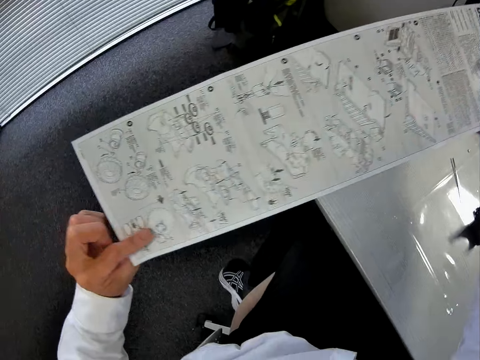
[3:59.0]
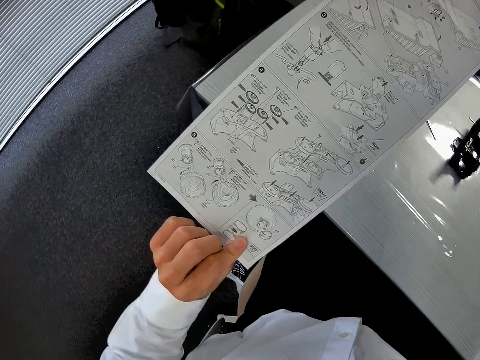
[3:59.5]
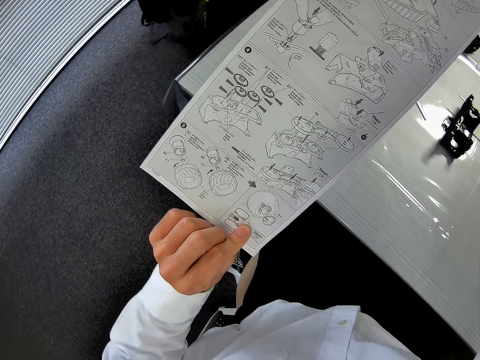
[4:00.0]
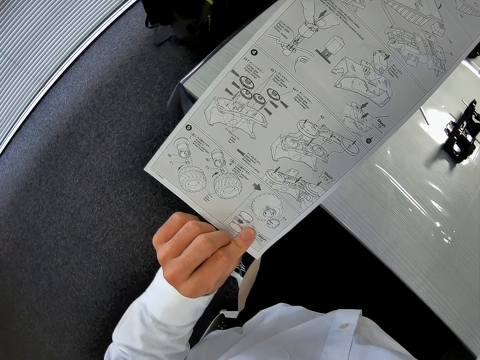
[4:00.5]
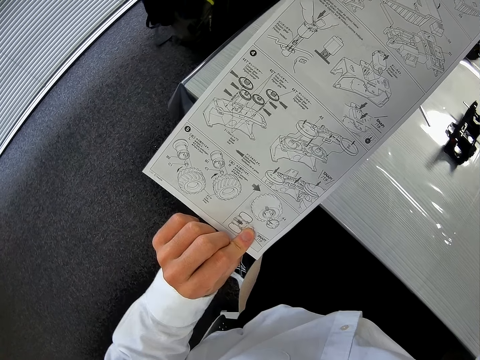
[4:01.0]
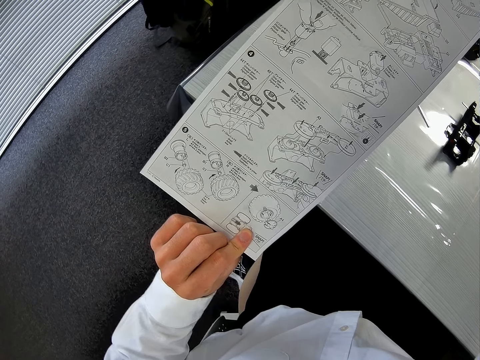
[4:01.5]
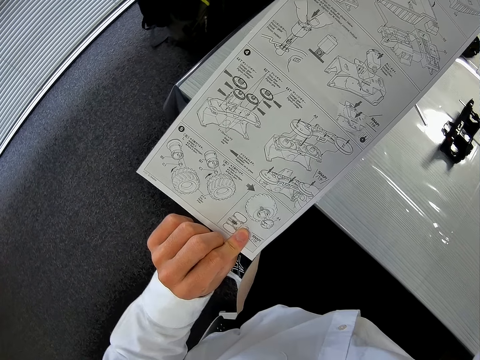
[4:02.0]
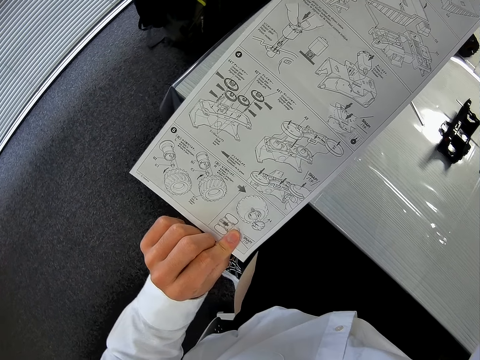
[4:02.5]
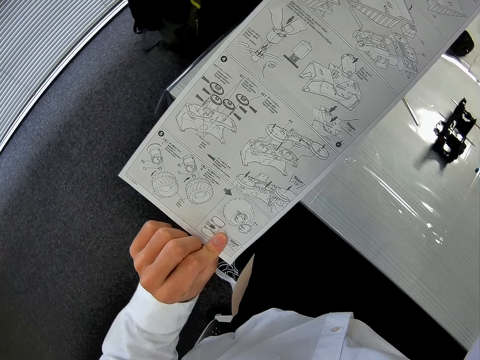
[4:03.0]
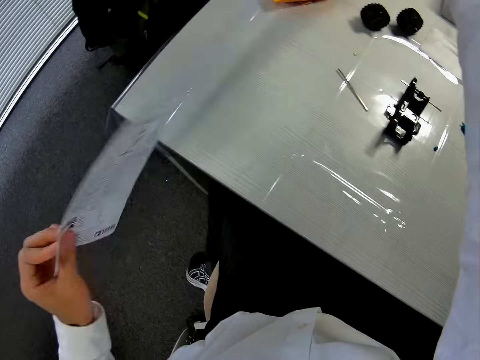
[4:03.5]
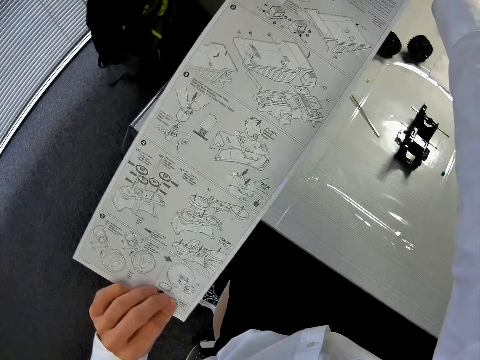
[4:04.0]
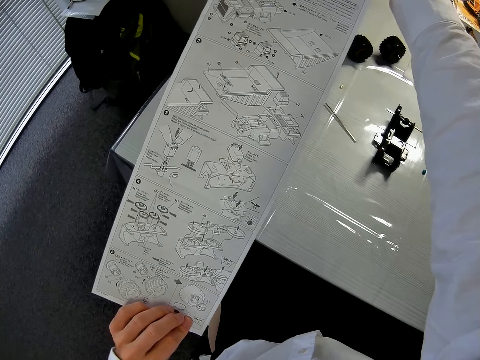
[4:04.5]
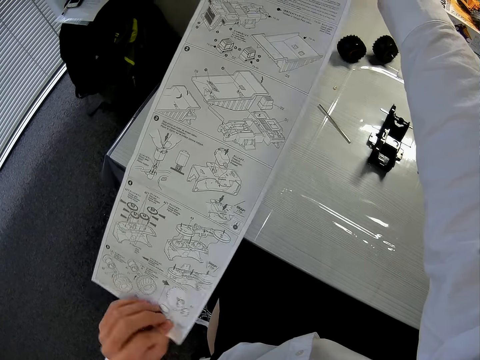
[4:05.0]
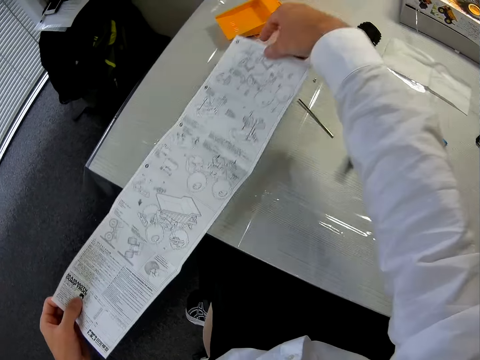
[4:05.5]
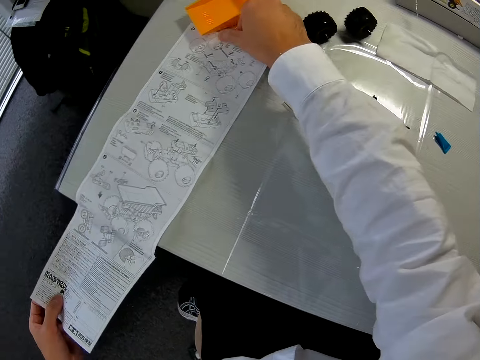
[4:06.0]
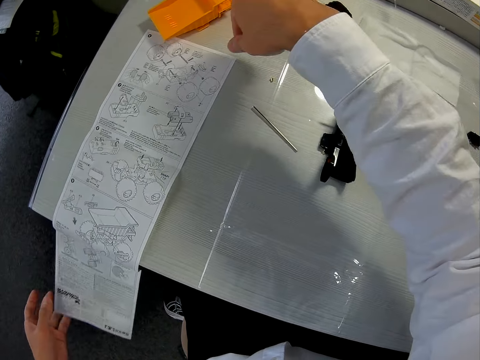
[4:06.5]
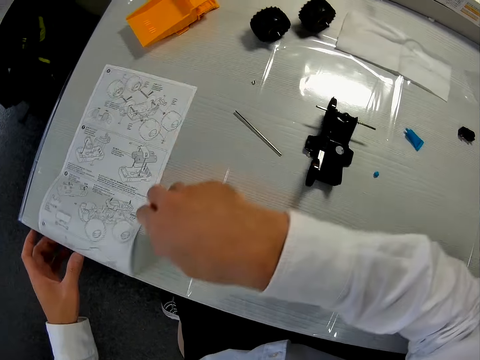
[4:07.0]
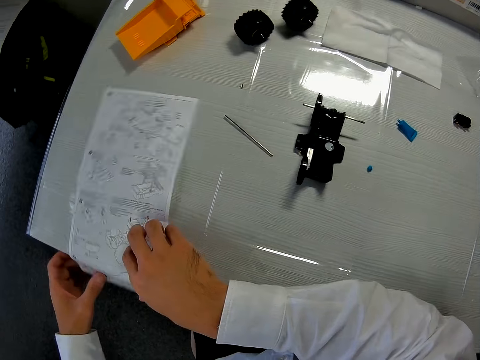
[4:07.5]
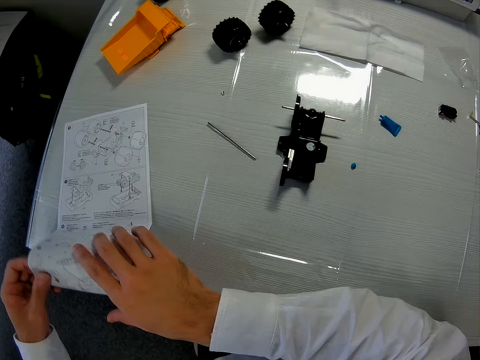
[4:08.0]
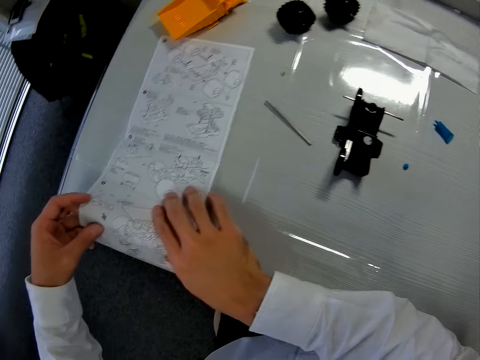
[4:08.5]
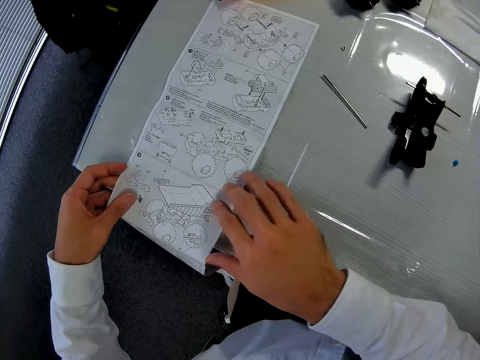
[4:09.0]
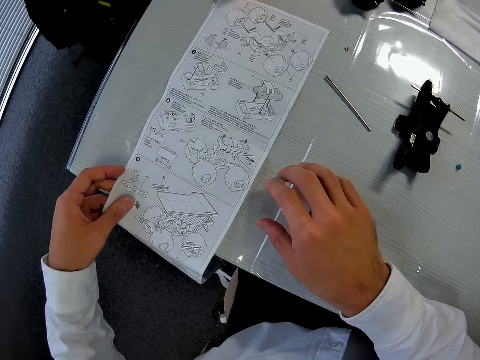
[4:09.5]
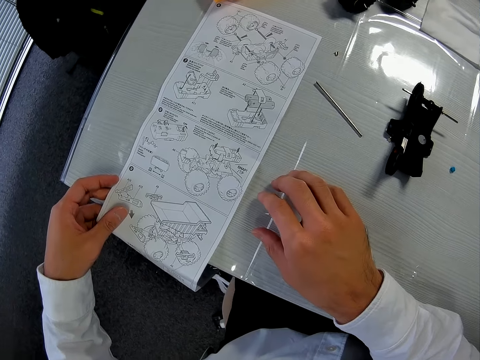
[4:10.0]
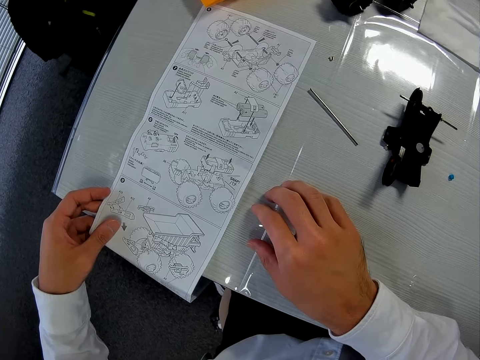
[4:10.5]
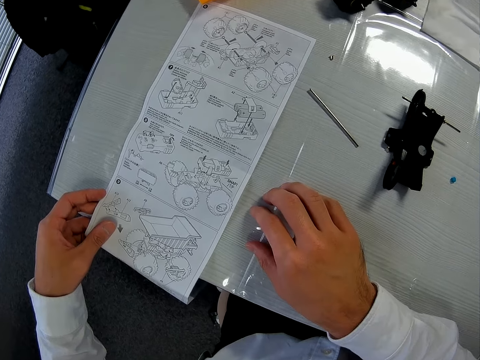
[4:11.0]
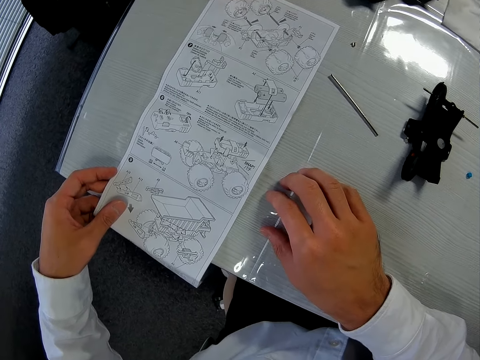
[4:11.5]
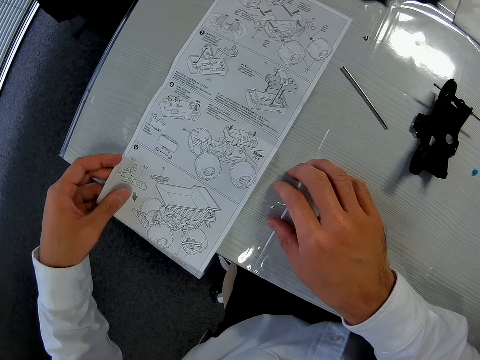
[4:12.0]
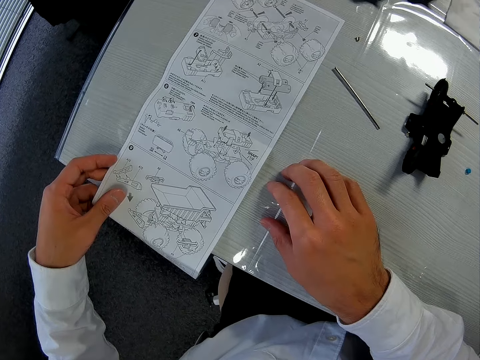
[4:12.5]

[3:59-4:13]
The camera wearer turns the paper with his hands. He holds the paper with his hands. He turns the paper with his hands. He holds the paper with his hands. He turns the paper with his hands. He holds the paper with his hands.

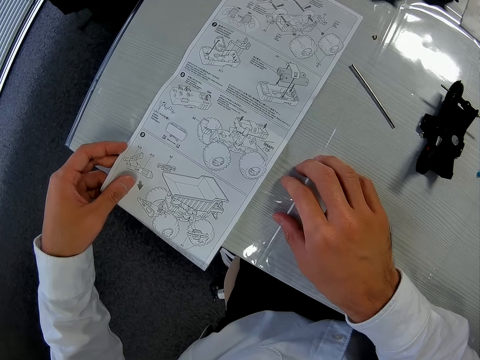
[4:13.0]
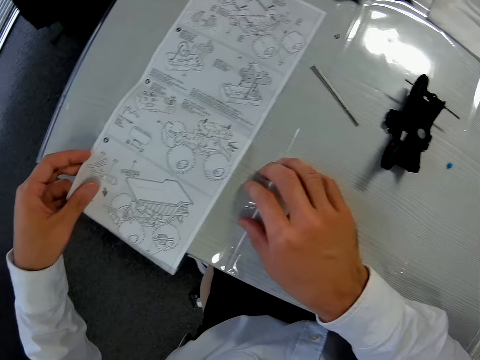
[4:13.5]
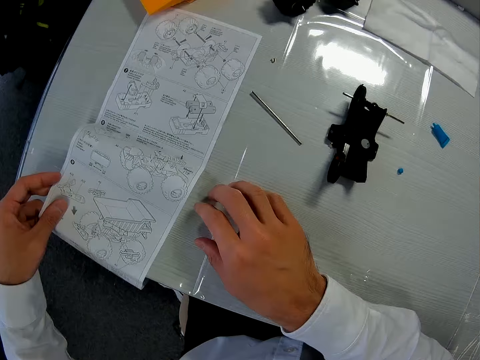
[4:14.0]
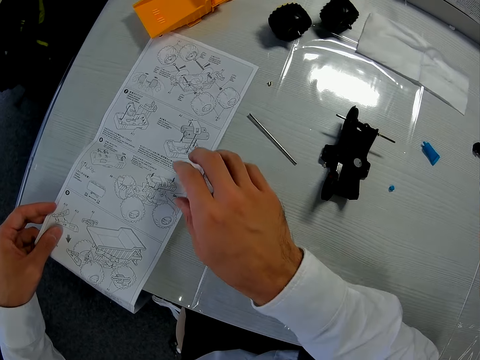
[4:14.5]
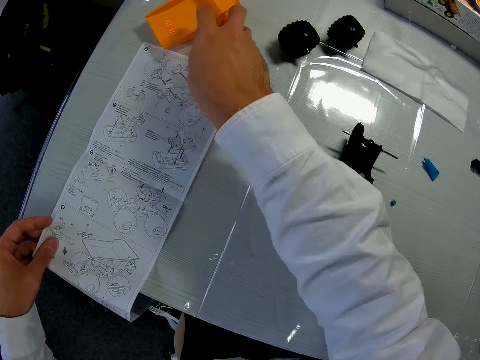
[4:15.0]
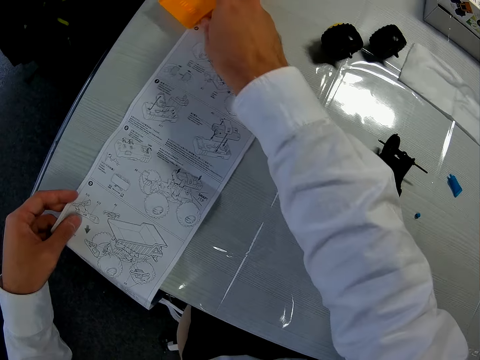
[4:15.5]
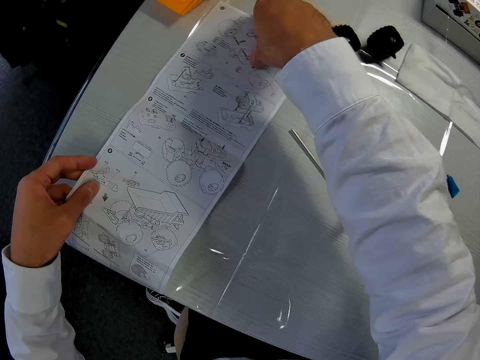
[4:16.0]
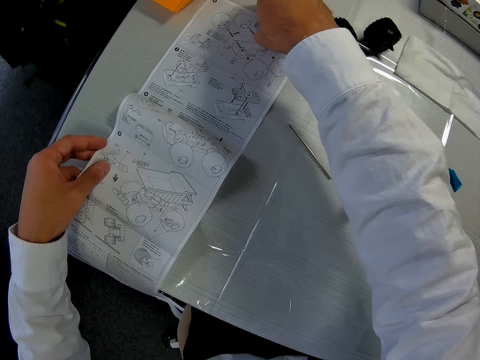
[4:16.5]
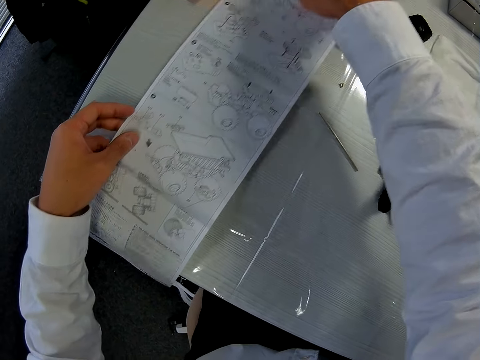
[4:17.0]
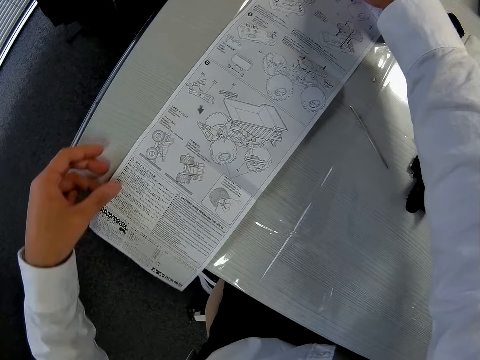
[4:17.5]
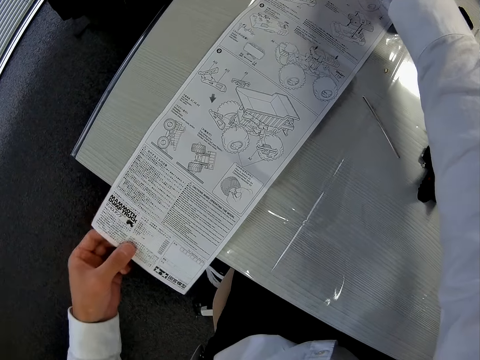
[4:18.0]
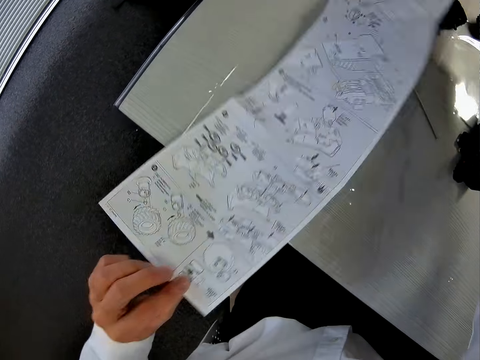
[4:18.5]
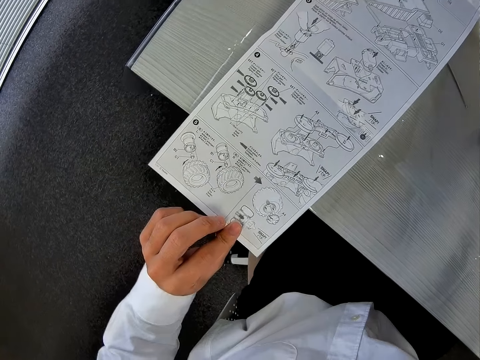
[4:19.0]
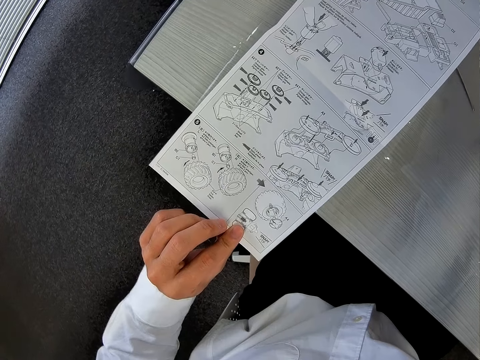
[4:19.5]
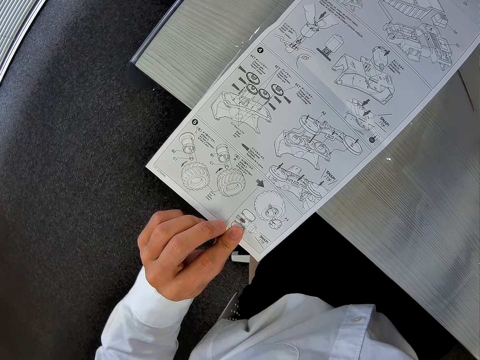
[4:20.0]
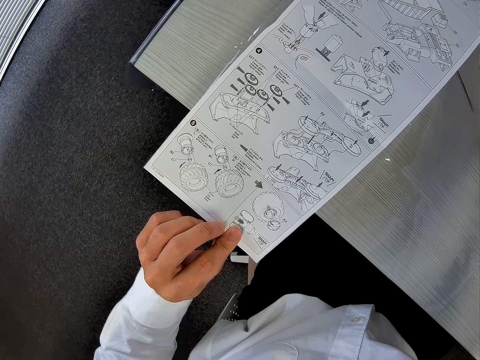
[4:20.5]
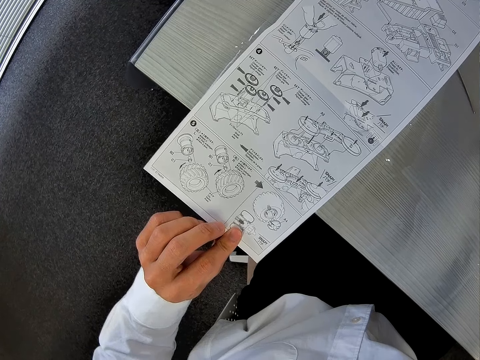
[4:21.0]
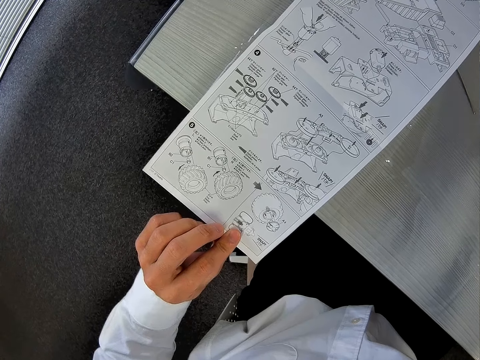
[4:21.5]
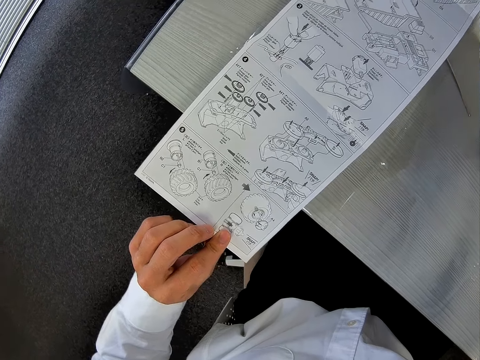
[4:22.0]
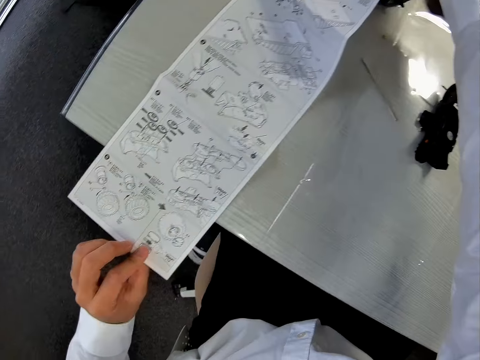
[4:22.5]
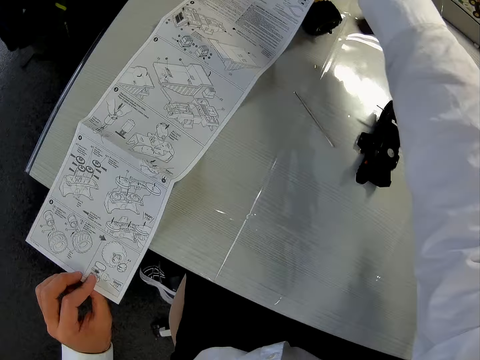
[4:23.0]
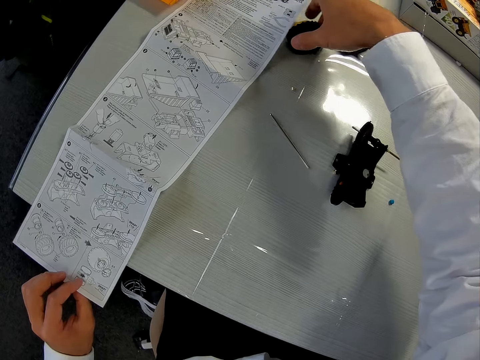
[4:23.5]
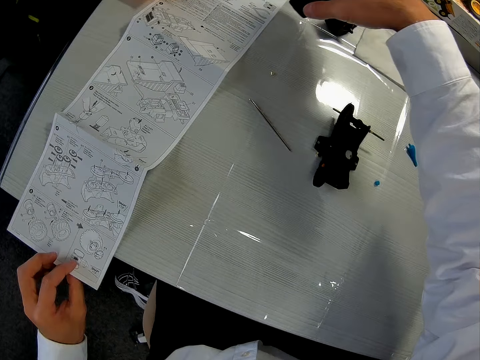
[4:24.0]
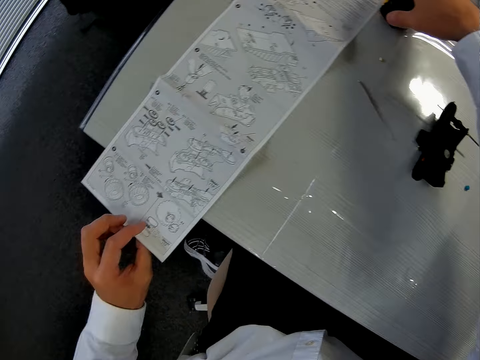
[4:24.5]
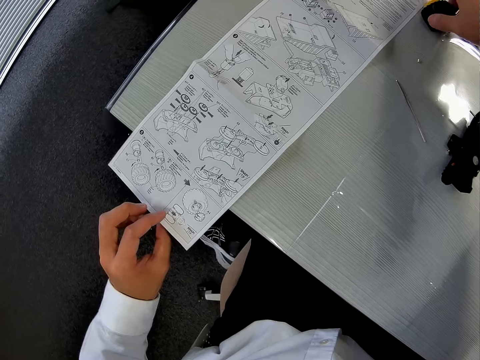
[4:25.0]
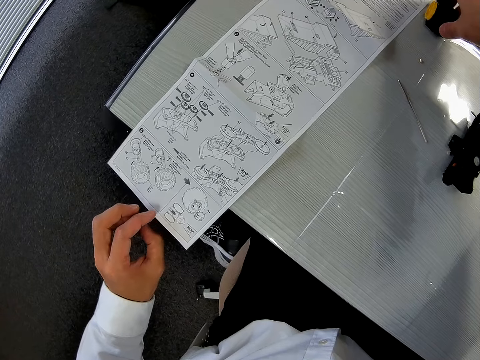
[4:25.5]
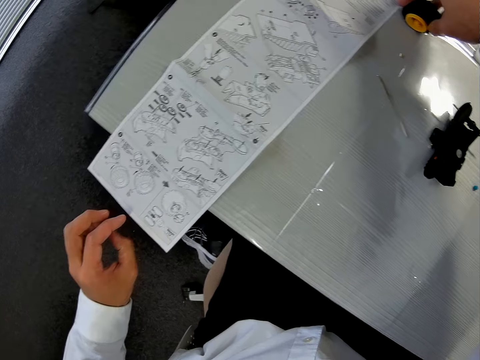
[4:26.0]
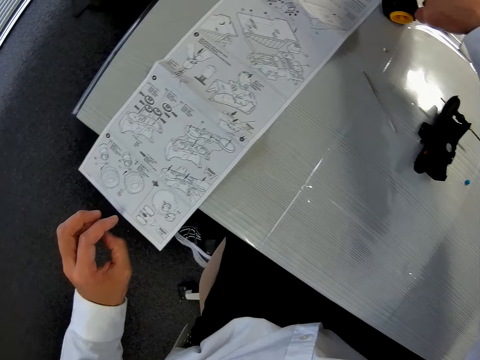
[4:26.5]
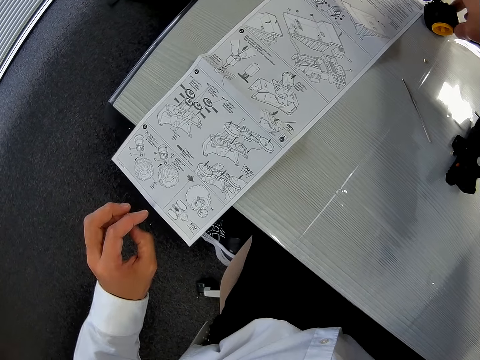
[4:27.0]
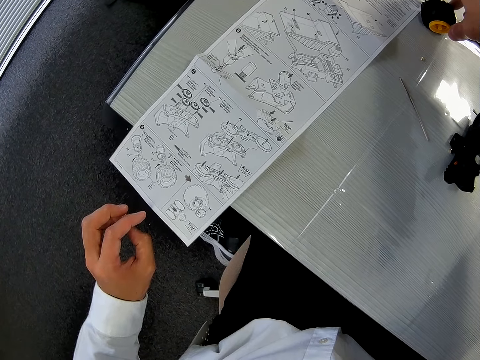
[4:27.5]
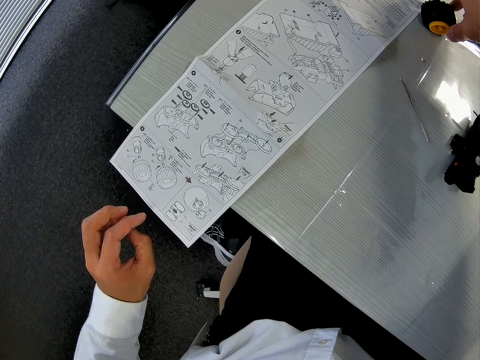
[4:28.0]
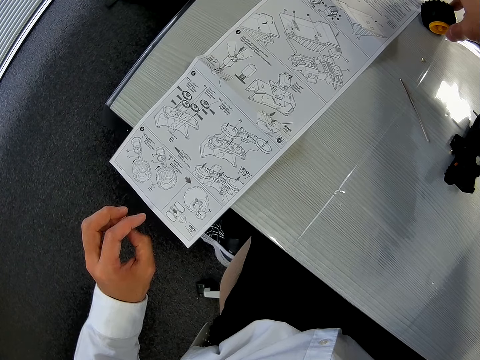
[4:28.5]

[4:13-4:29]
The camera wearer moves something on the table. He holds the paper with his hands. He turns the paper with his hands. He holds the paper with his hands. He holds the tyre on the table. He lifts up the tyre with his hand. He puts the tyre on the table. He holds the tyre on the table.
